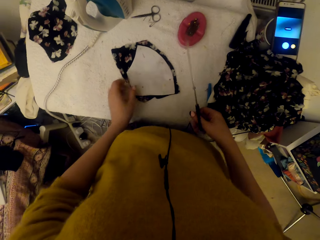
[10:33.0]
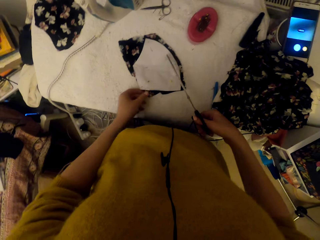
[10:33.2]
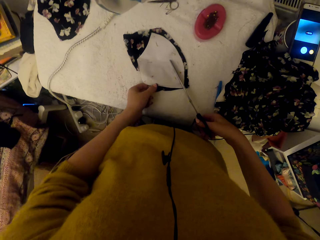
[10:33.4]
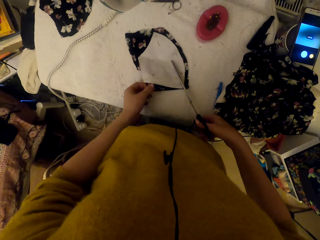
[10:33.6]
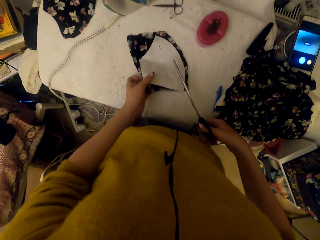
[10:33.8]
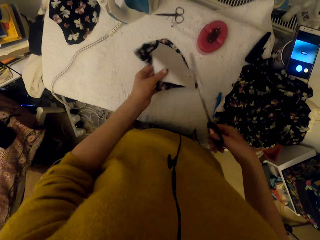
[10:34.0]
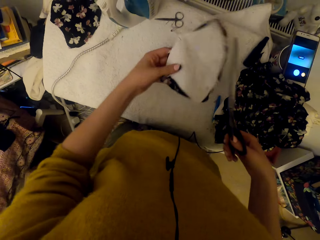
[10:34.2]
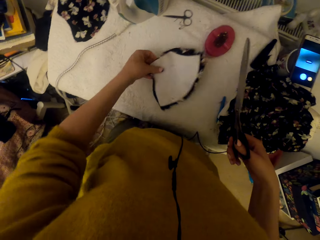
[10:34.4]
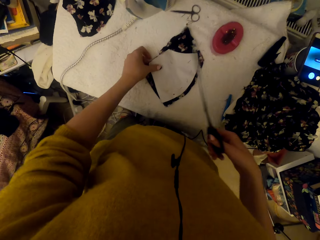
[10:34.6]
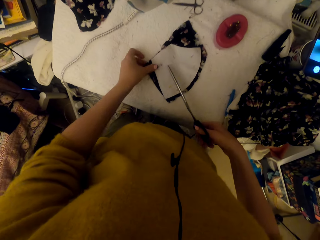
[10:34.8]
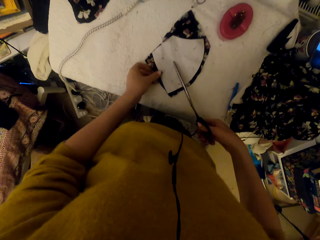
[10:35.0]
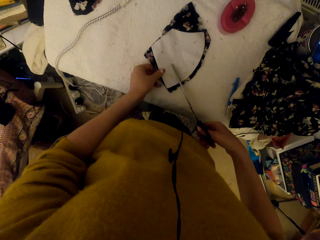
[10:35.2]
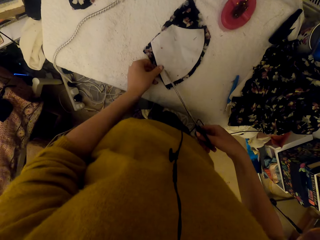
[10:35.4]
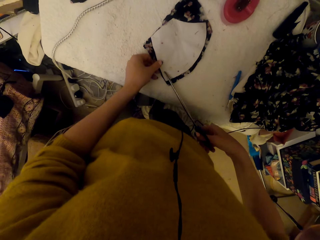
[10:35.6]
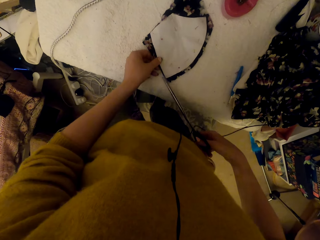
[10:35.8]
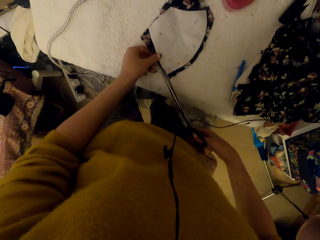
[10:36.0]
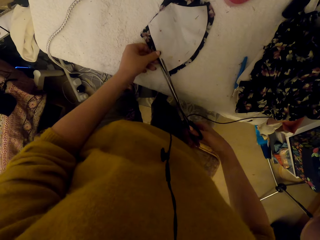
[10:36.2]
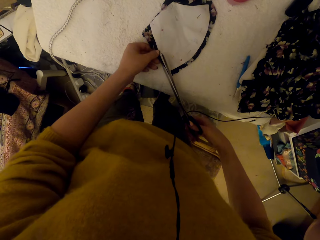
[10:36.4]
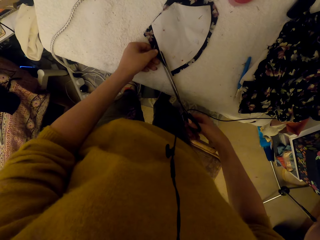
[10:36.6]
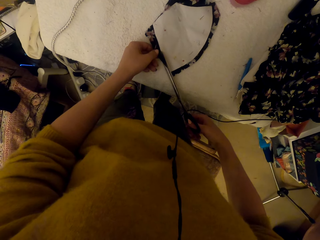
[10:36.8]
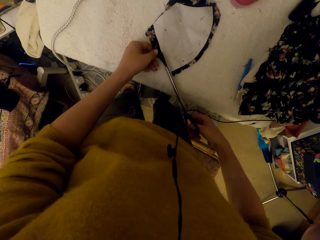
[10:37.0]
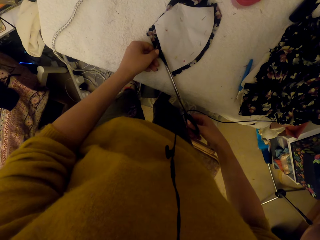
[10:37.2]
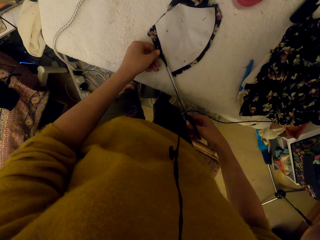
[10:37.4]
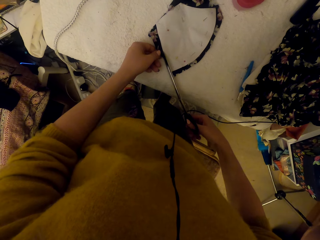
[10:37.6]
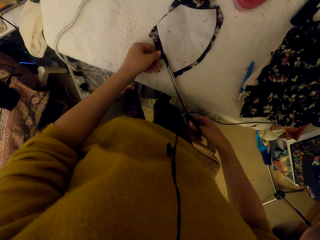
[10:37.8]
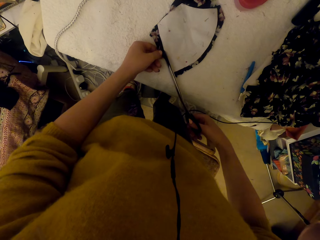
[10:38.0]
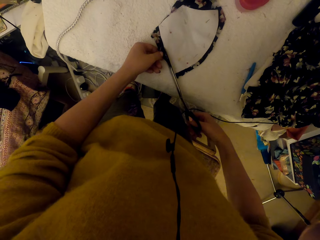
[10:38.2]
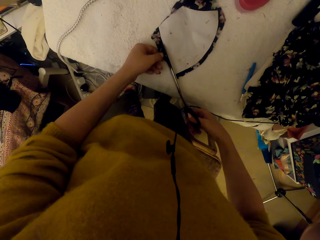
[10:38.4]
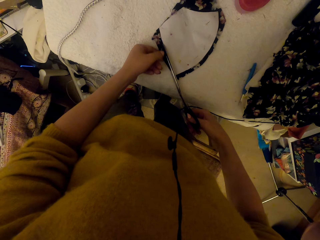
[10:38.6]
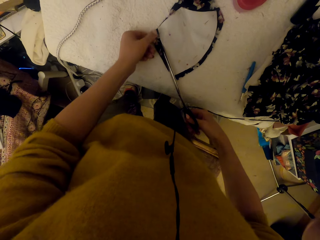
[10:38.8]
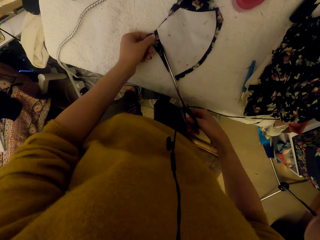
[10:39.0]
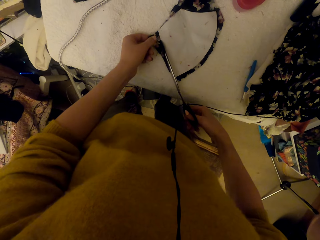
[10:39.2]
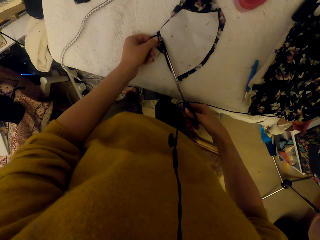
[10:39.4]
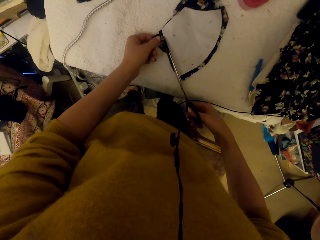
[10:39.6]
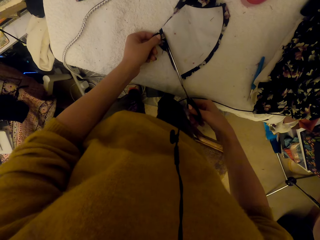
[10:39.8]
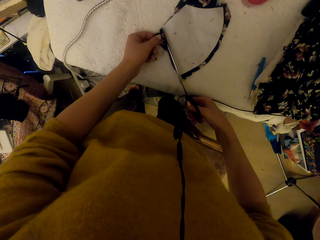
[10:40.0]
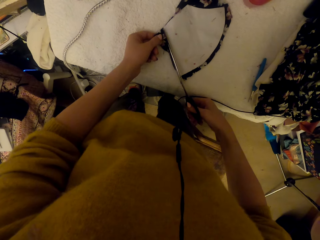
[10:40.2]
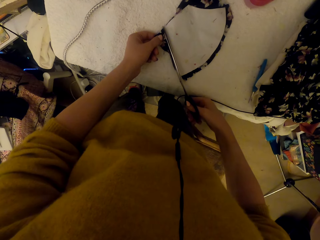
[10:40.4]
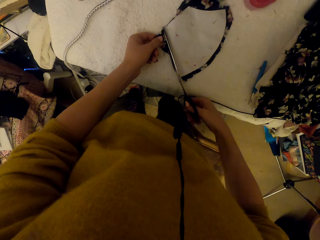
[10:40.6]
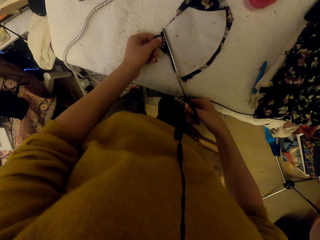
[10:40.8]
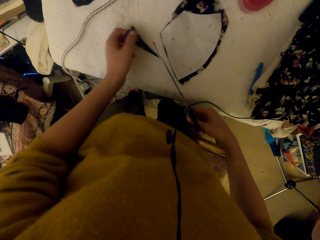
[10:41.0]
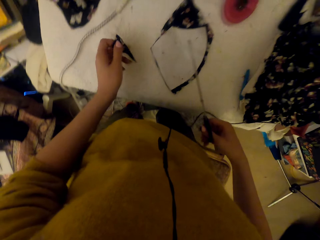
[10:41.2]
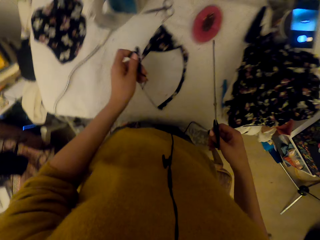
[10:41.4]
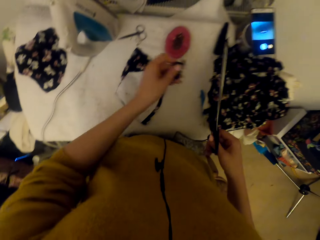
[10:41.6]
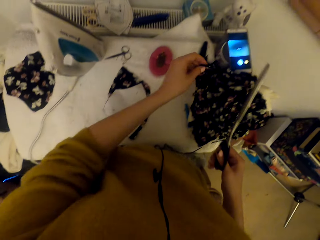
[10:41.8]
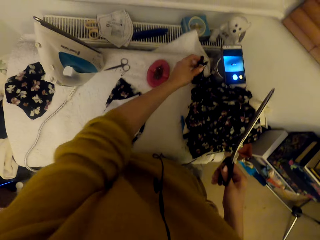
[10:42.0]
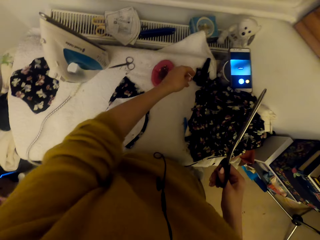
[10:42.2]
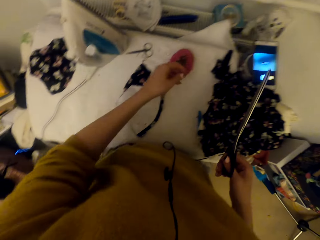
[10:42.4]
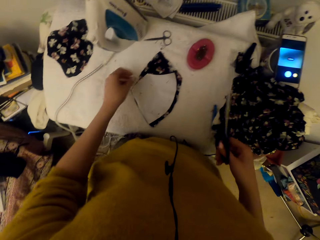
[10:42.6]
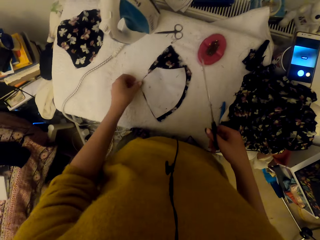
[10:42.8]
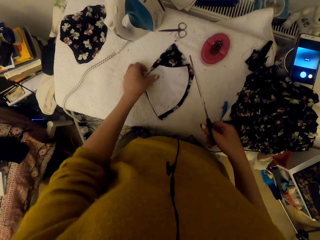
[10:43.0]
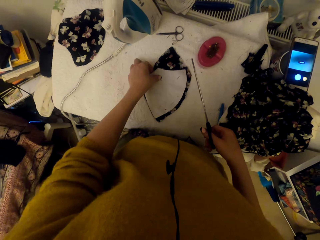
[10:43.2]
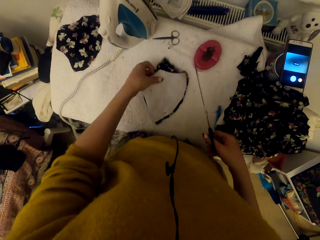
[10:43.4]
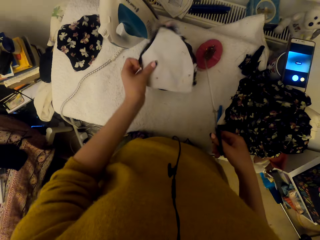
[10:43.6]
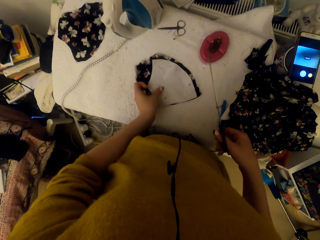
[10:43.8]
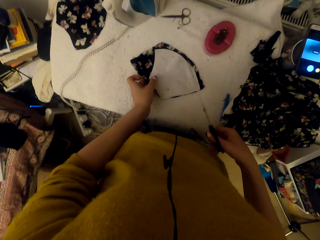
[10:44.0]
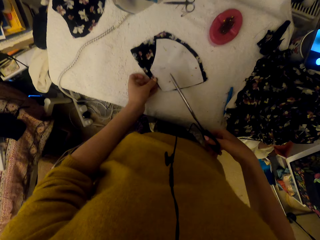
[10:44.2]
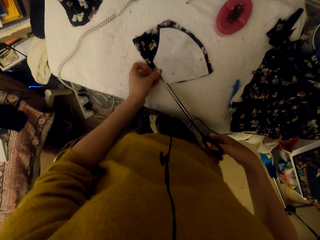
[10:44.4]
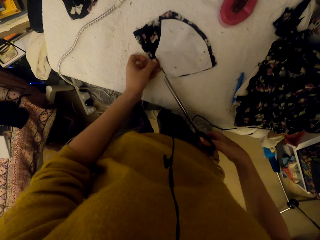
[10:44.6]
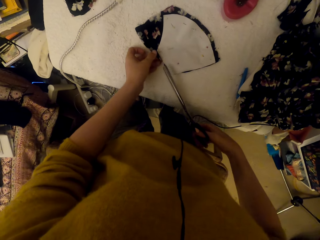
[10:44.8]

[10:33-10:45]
The camera wearer cuts the pinned cloth piece using scissors. They drop the cut cloth piece on the worktable. They adjust the pinned cloth piece.

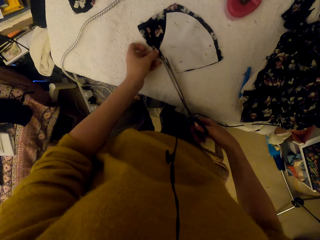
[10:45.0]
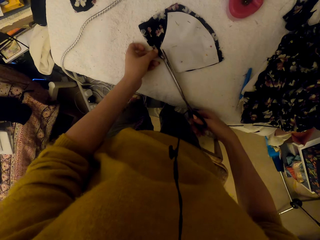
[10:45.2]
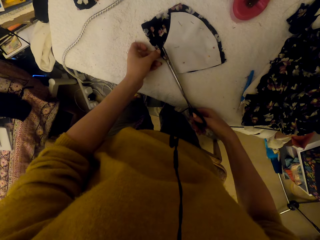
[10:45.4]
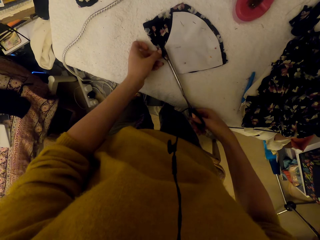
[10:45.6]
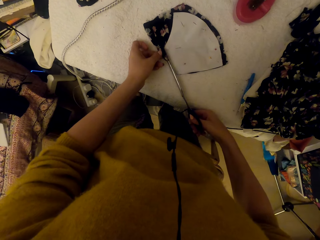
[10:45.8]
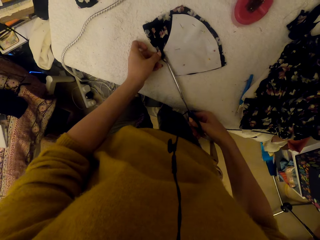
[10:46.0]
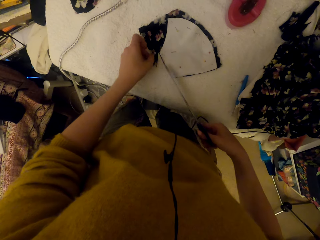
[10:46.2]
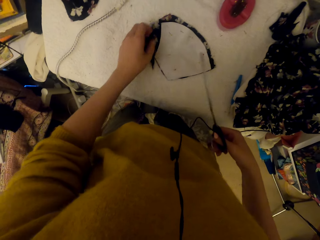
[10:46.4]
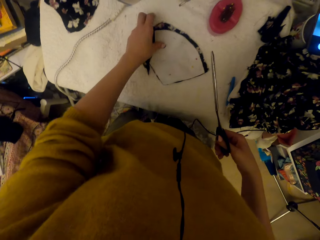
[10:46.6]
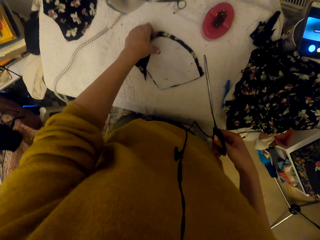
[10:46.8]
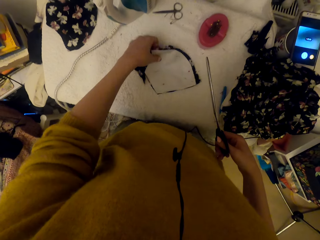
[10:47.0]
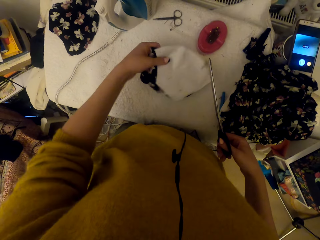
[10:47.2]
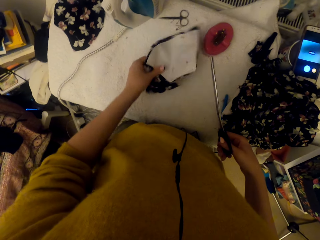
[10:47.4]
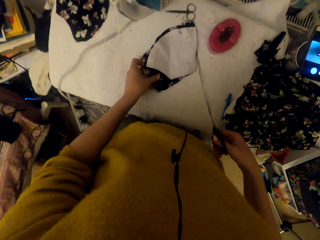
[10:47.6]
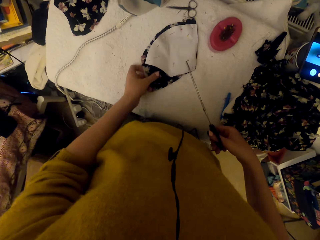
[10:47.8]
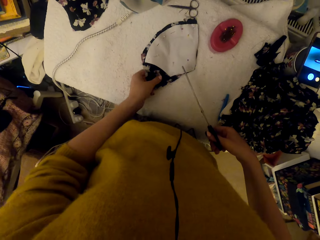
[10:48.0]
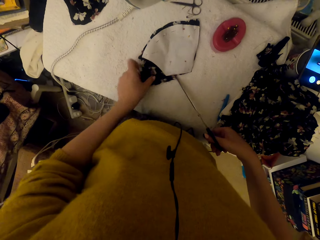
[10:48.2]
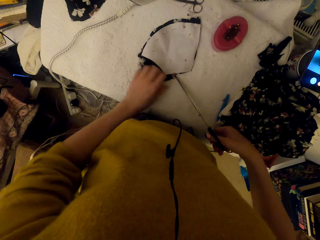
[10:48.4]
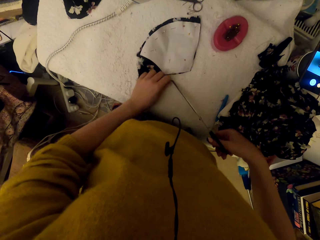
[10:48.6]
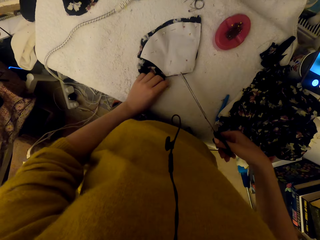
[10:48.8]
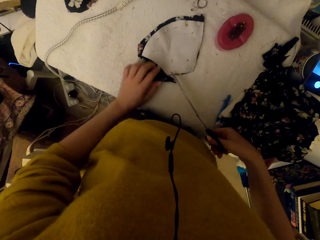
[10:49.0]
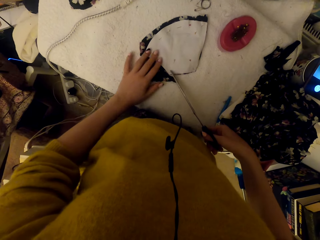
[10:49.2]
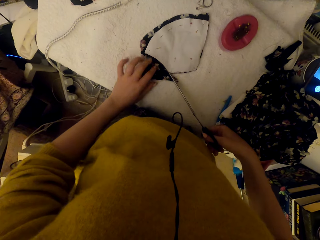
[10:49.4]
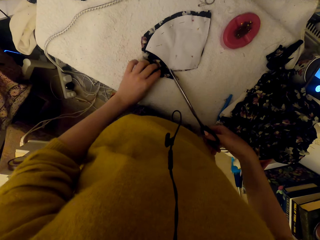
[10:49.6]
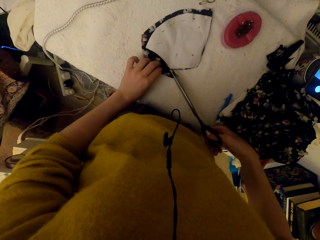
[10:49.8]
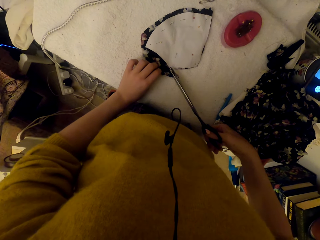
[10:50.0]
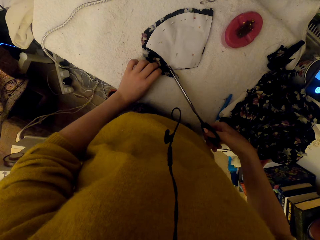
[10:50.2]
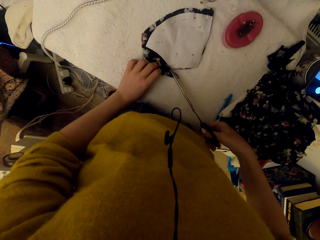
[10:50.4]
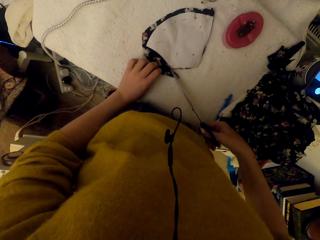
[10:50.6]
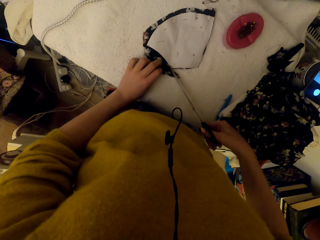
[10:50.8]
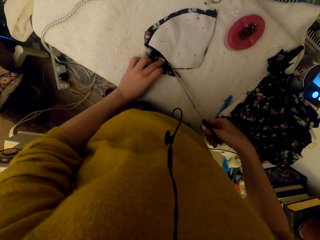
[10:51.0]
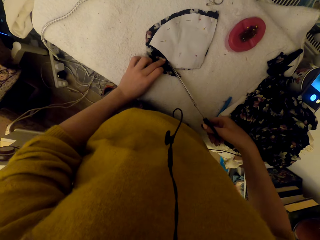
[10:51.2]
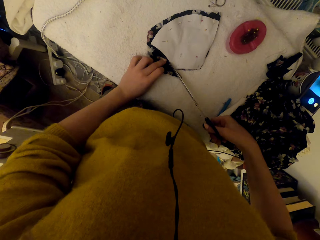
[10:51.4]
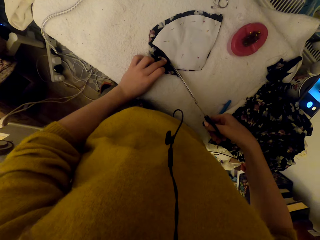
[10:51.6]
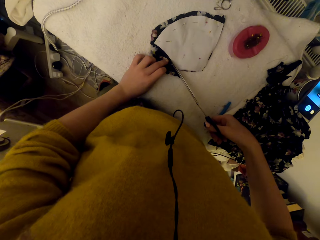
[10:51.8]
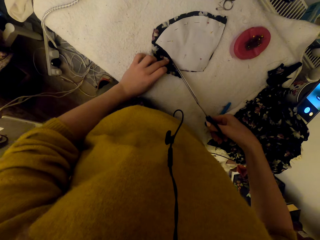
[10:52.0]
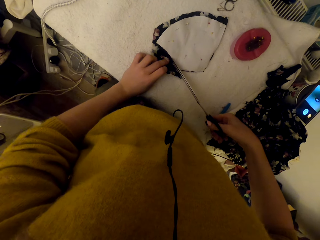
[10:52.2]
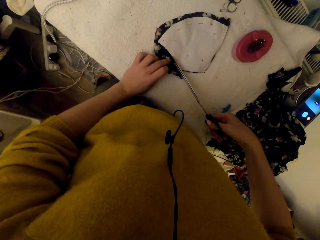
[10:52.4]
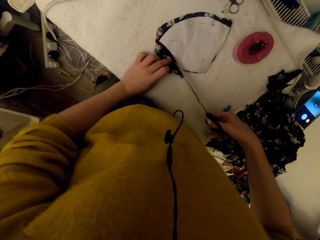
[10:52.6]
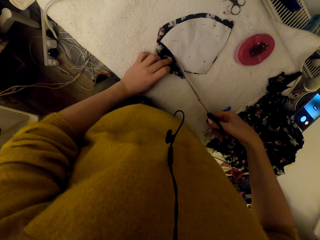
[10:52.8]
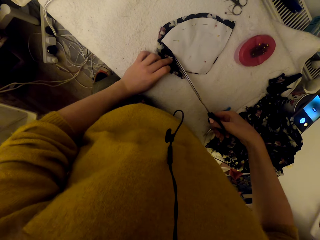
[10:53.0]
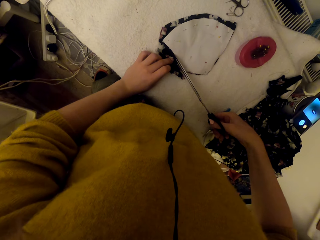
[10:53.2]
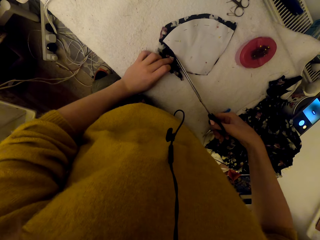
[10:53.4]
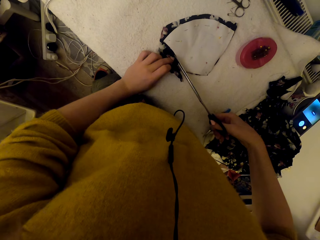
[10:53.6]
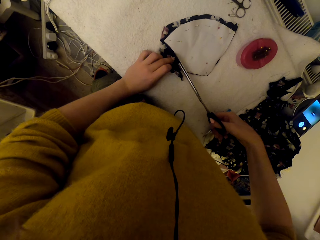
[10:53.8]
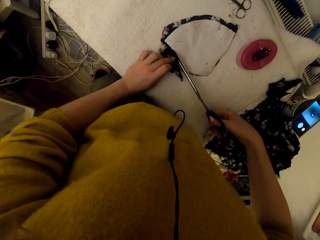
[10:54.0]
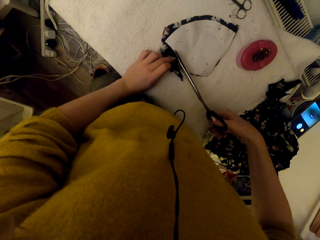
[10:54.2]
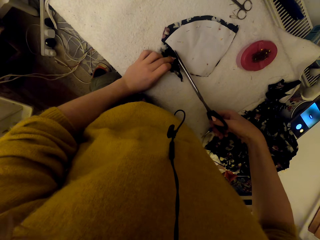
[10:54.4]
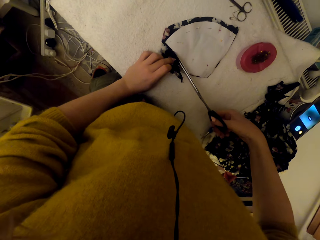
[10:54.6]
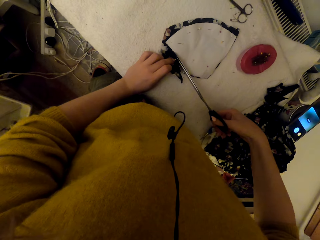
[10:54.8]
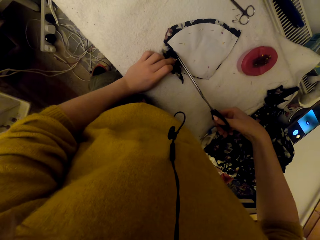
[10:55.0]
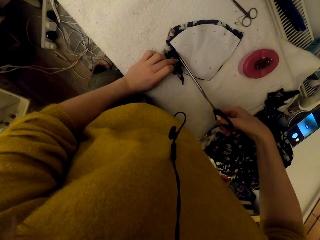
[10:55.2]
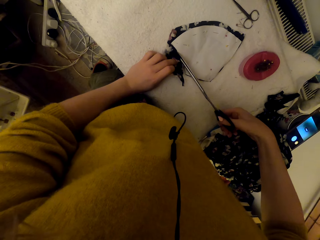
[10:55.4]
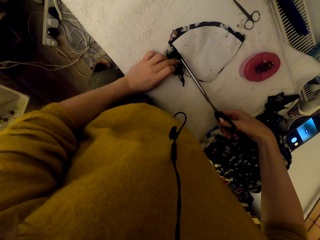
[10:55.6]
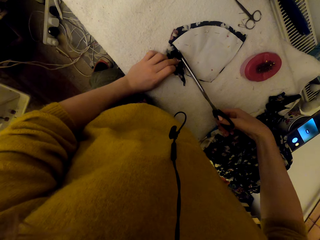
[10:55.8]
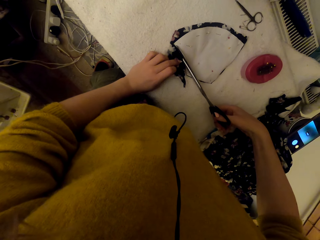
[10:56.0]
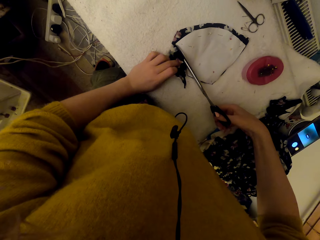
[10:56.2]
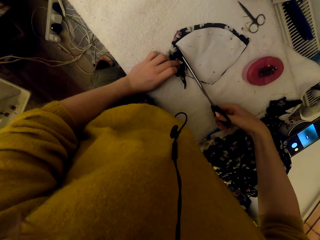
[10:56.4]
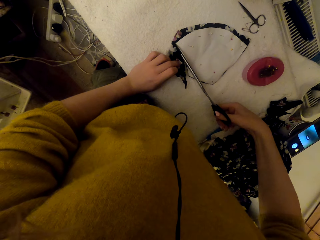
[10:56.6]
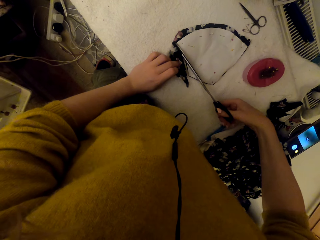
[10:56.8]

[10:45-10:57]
The camera wearer cuts the pinned cloth piece using scissors. They adjust the pinned cloth piece. They cut the pinned cloth piece using the scissors.
